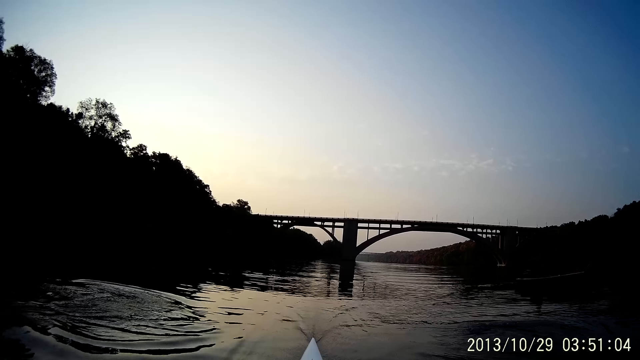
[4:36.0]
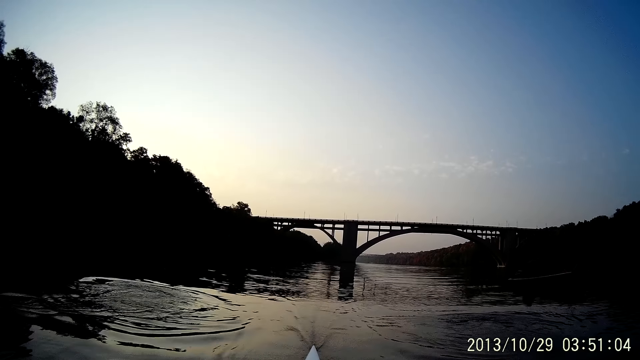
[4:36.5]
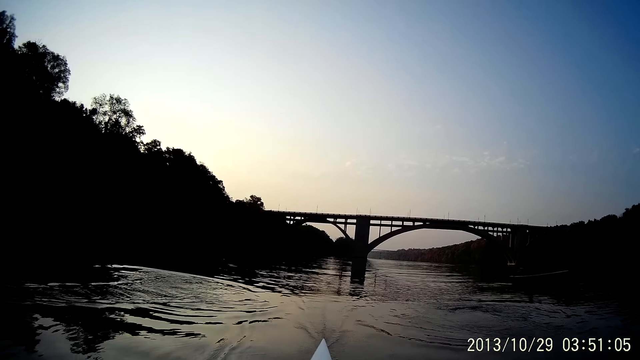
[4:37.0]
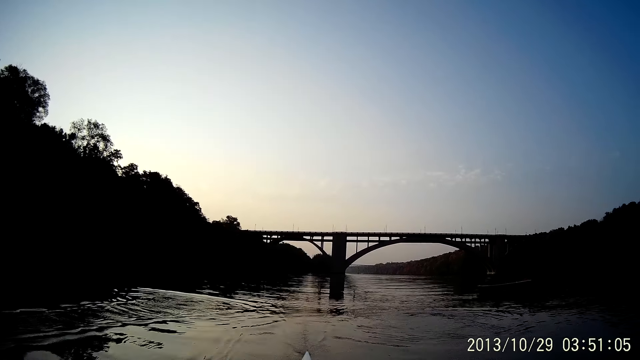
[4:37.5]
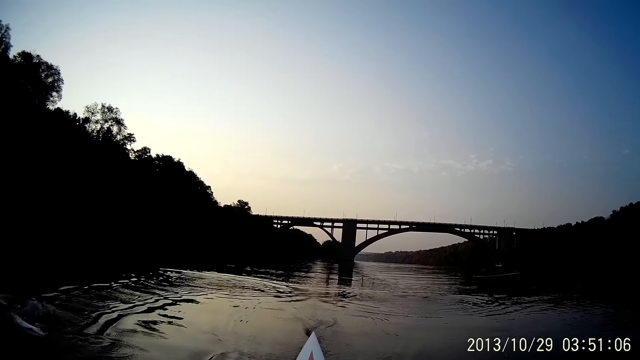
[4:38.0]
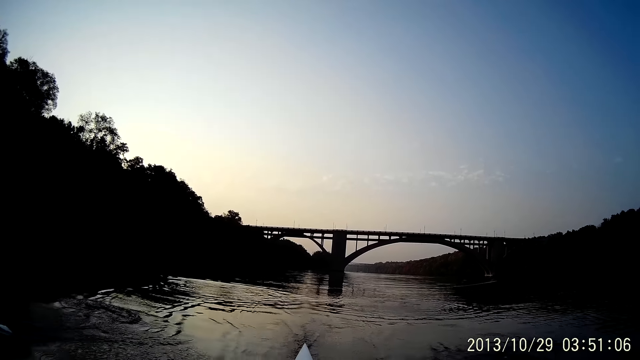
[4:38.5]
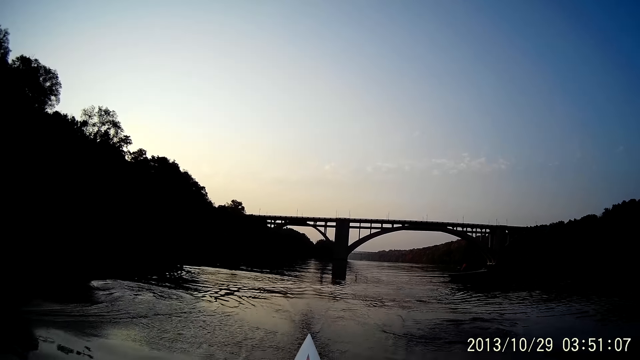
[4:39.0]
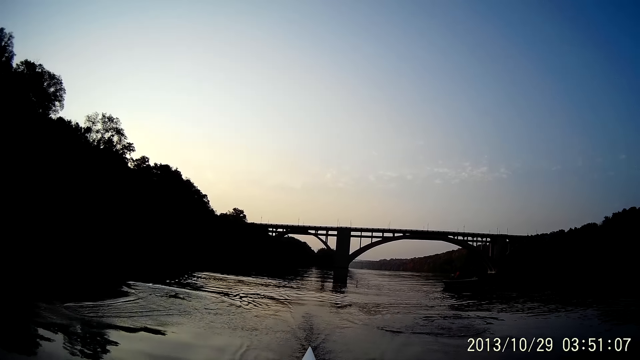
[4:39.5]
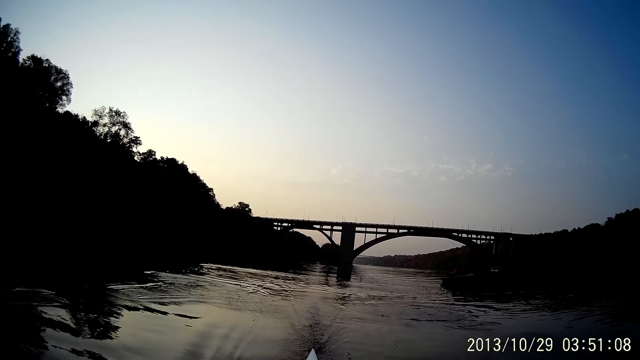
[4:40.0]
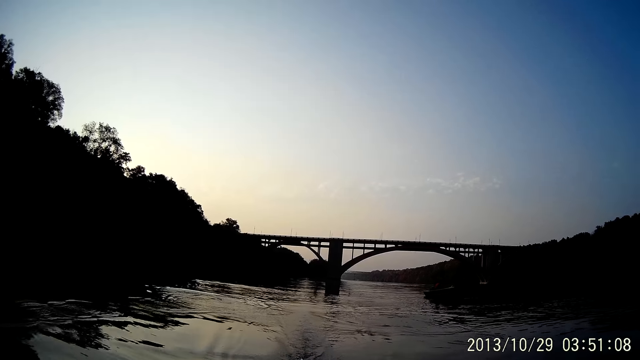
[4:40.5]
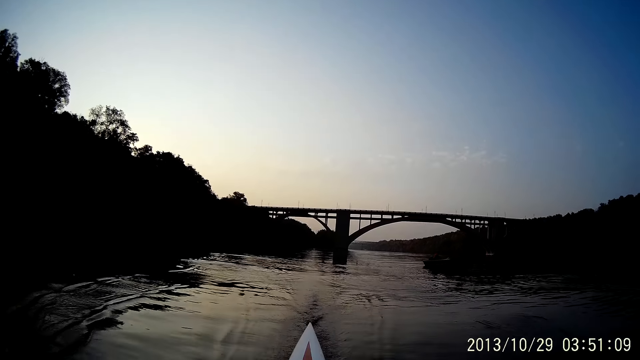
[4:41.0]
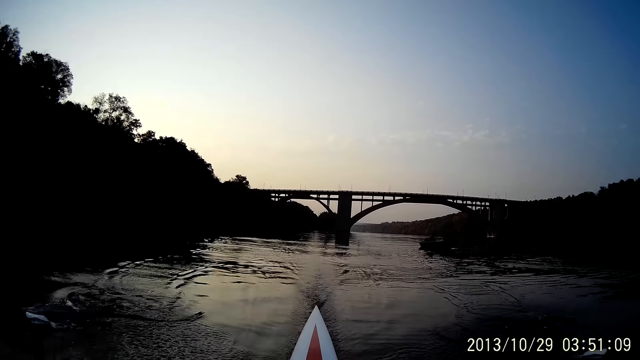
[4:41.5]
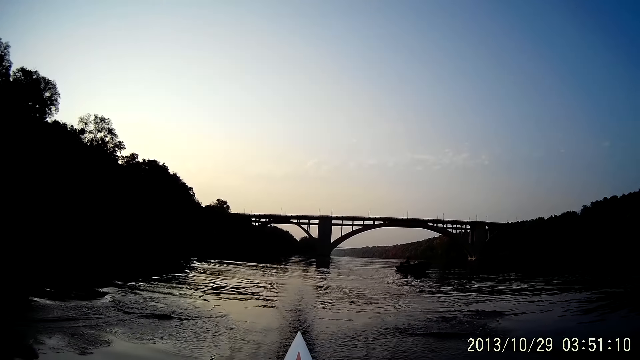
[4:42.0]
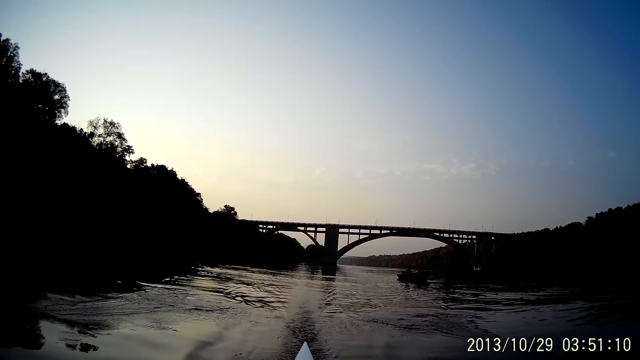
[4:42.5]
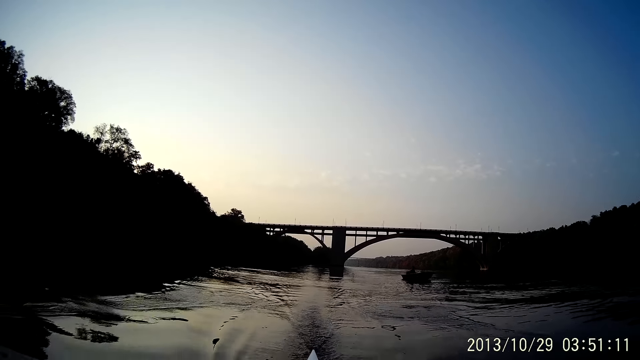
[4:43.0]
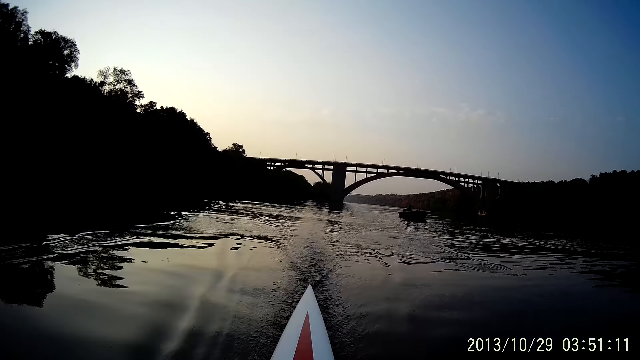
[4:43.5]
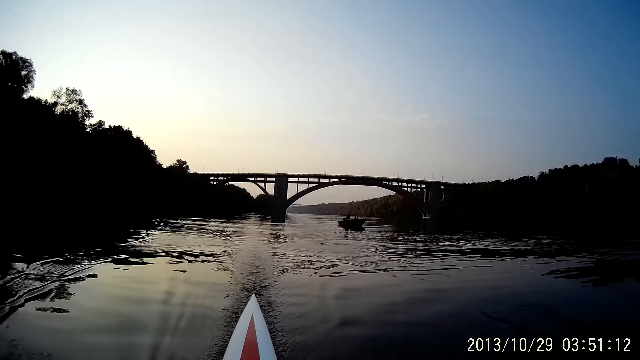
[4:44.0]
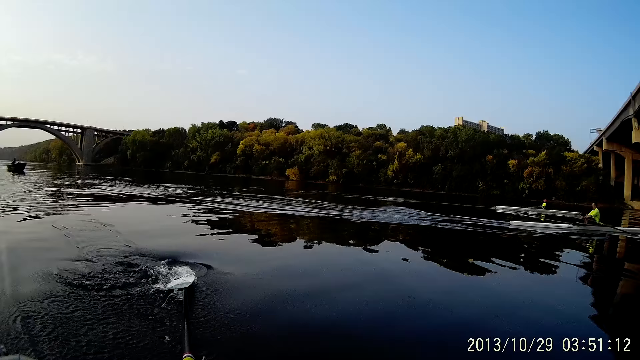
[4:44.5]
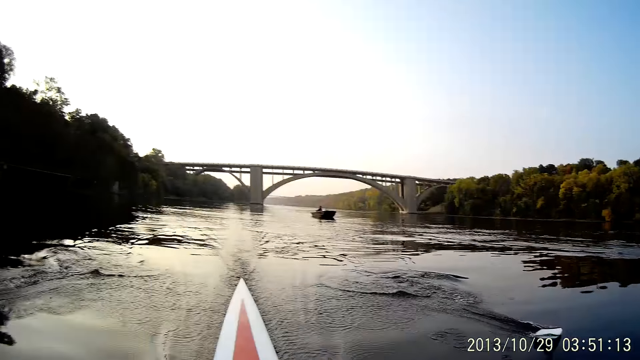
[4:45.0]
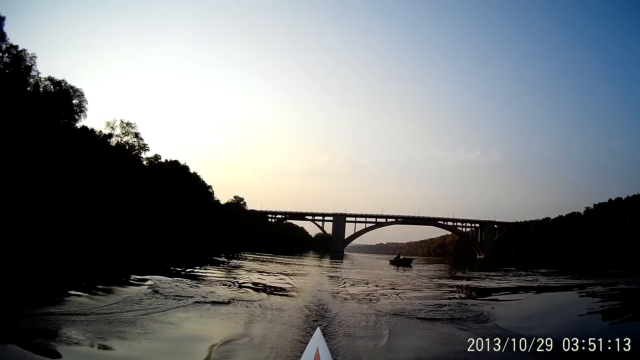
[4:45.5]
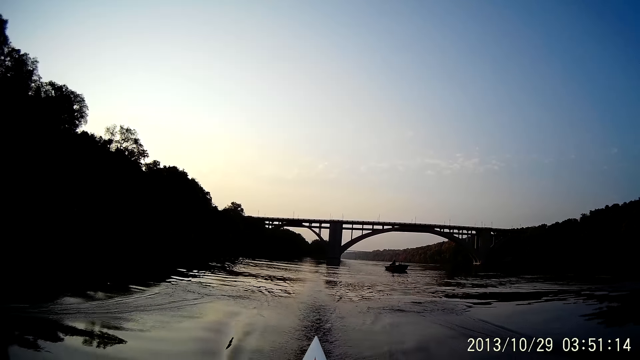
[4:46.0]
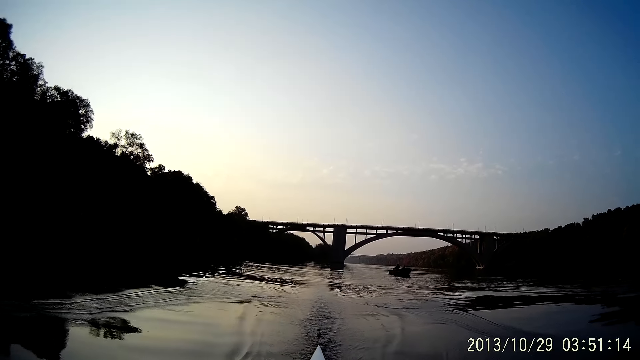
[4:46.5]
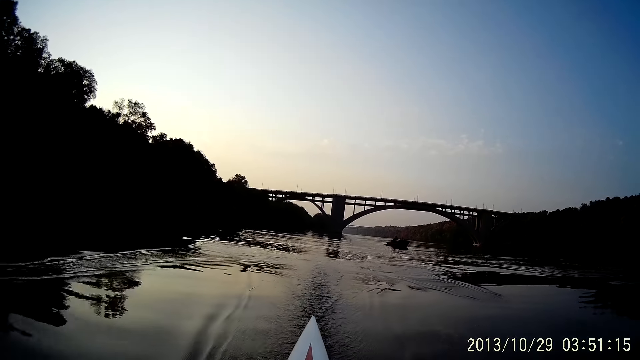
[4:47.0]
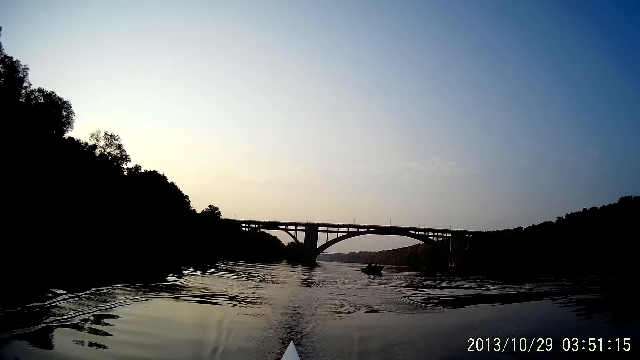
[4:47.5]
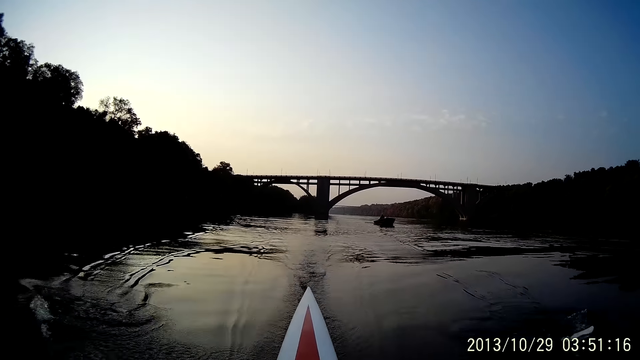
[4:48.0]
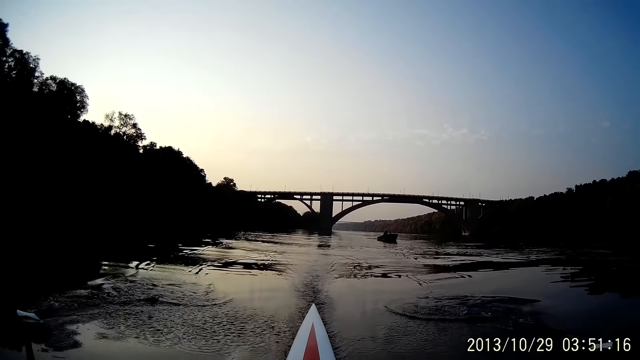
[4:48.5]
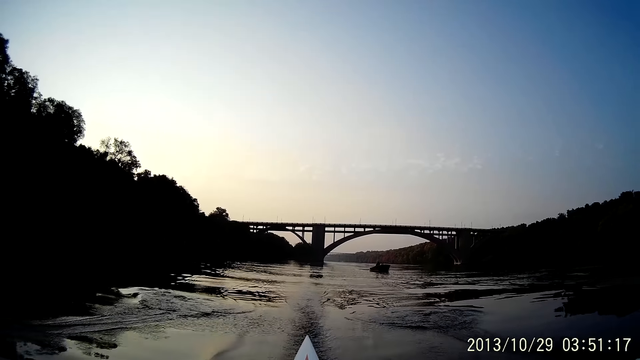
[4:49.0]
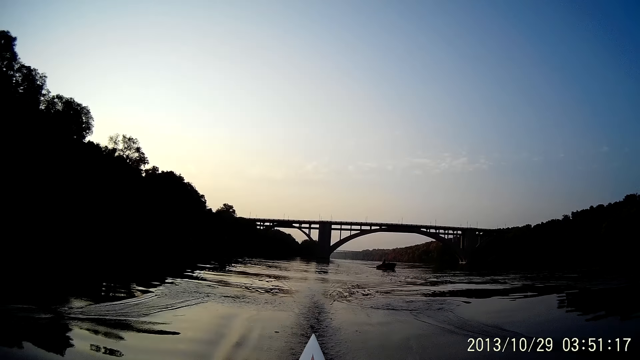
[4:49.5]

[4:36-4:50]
The camera wearer rows a boat on water. They ride on water with the boat.

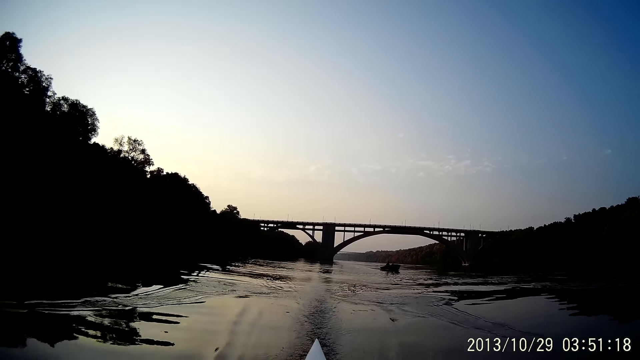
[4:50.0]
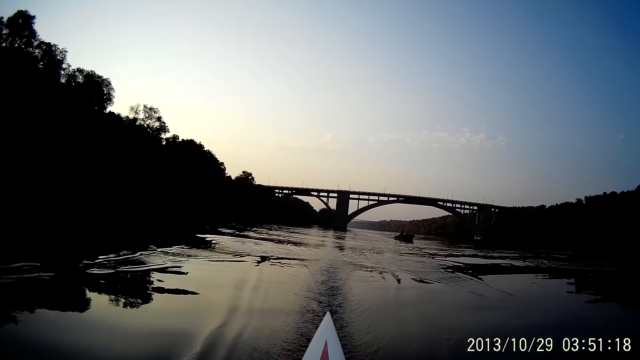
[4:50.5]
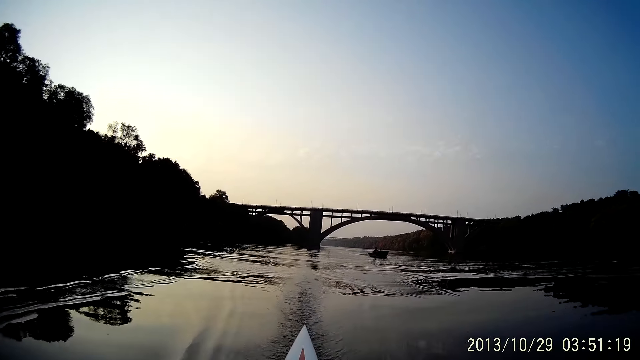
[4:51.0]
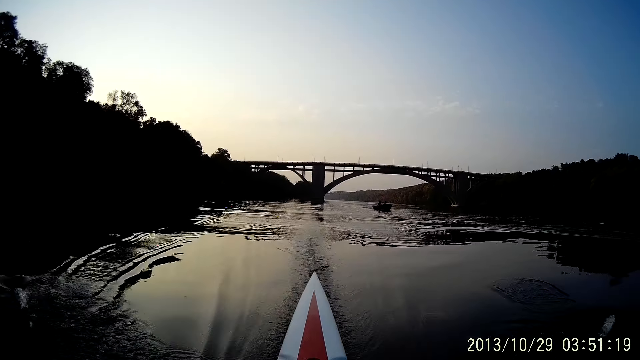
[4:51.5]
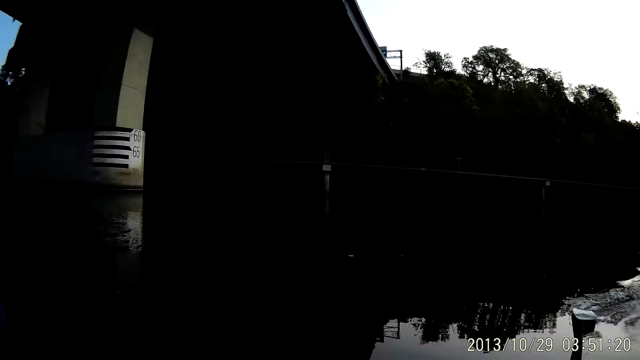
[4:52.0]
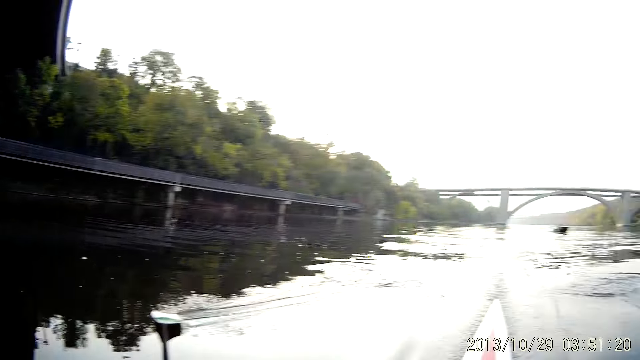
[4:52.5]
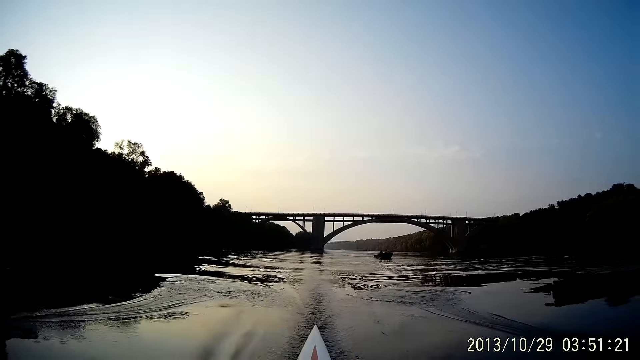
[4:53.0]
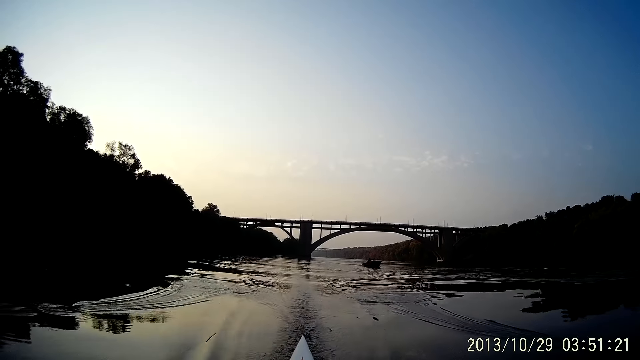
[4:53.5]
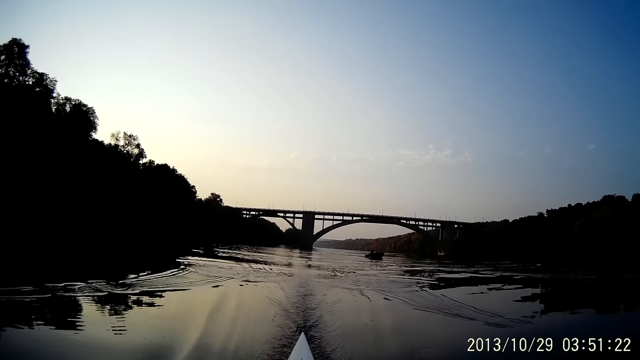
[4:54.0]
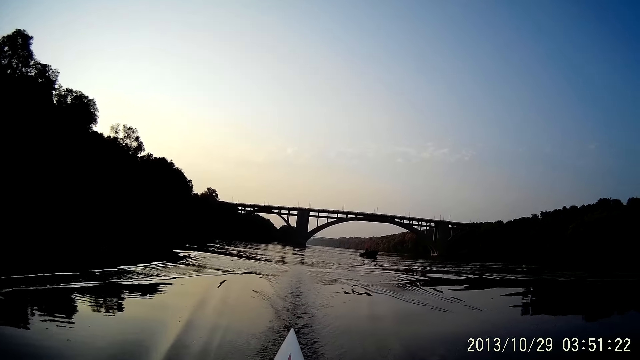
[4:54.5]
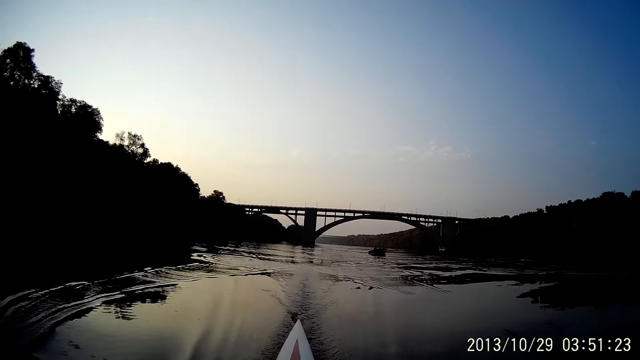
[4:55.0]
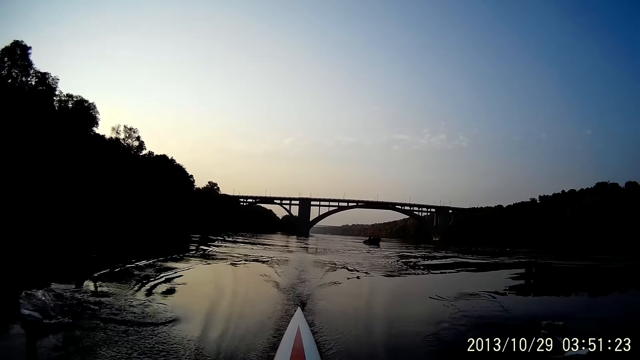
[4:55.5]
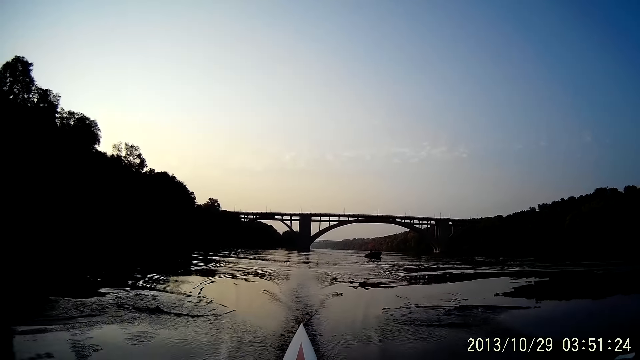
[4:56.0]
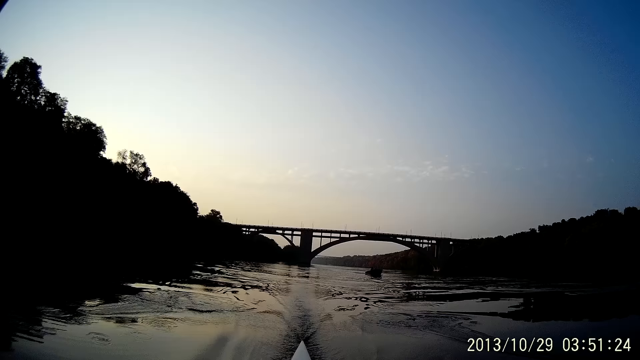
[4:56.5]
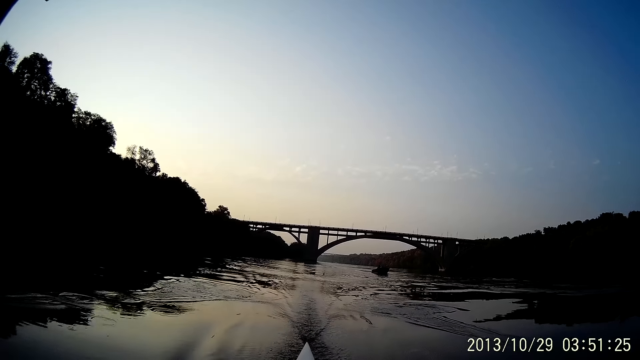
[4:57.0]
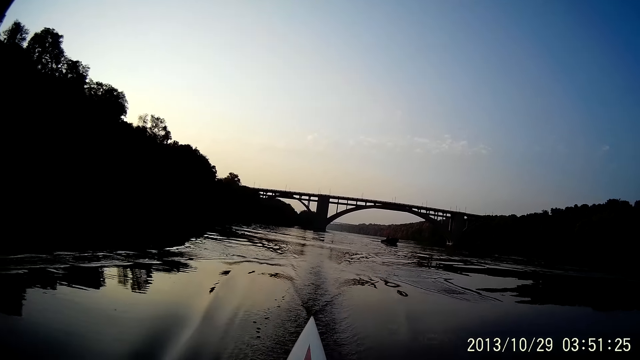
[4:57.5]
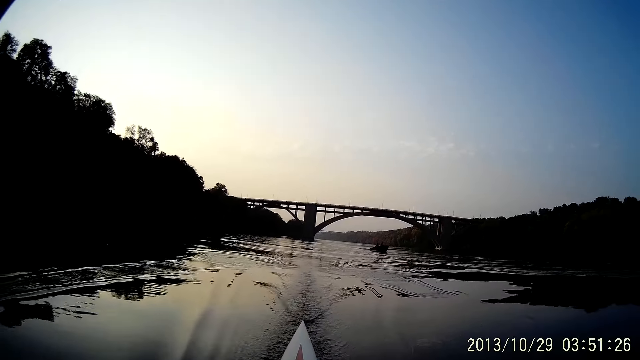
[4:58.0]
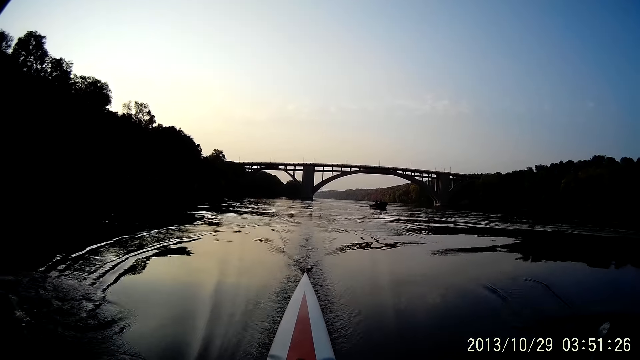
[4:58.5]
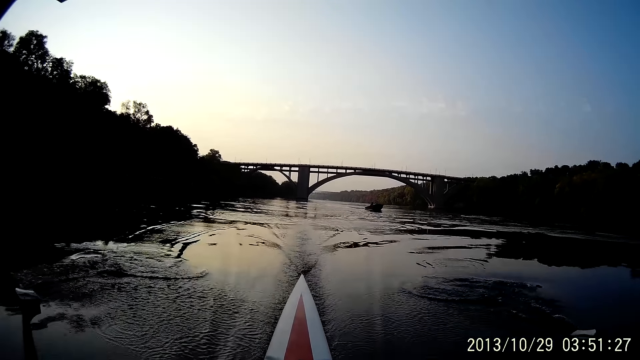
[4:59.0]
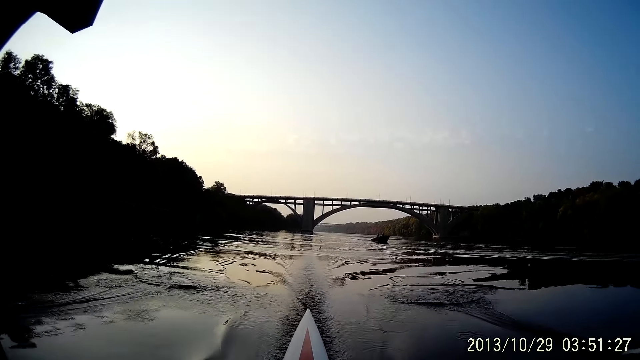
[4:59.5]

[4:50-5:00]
The camera wearer looks around. They row a boat on water. They ride on water with the boat.
